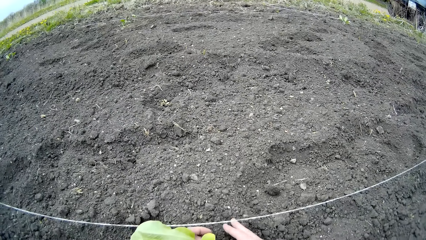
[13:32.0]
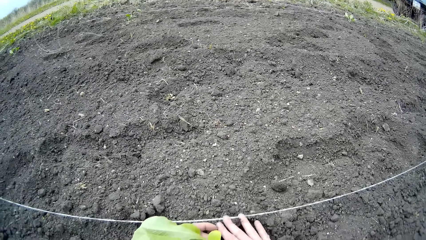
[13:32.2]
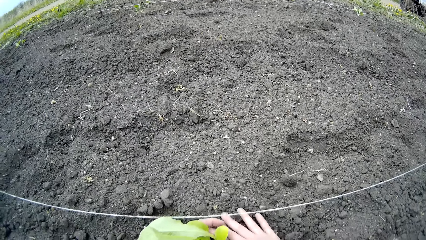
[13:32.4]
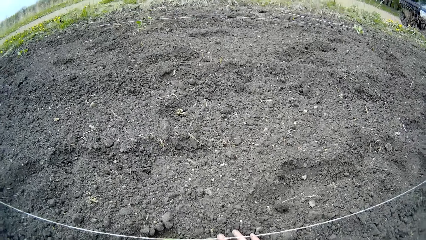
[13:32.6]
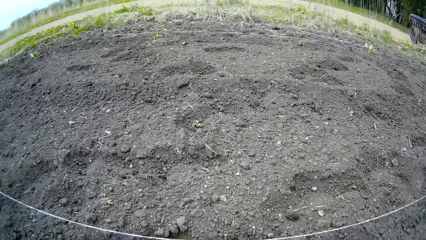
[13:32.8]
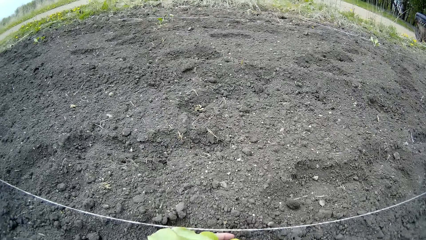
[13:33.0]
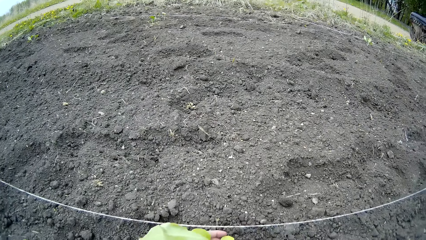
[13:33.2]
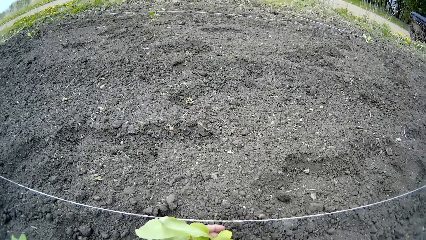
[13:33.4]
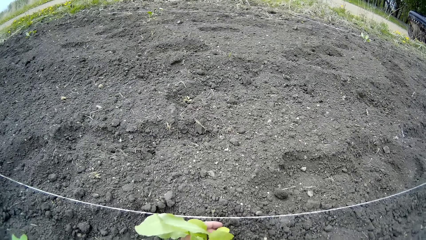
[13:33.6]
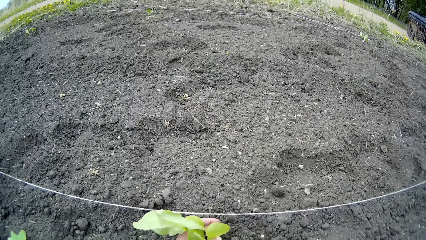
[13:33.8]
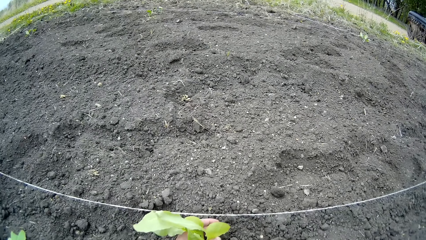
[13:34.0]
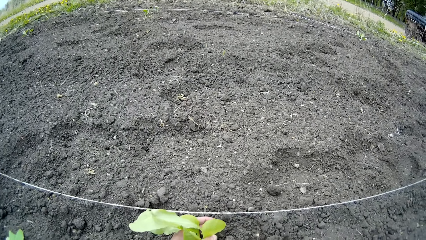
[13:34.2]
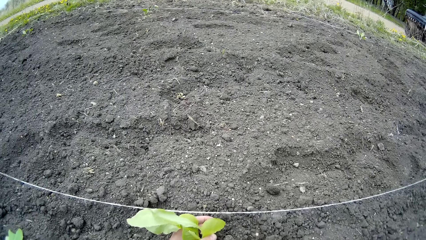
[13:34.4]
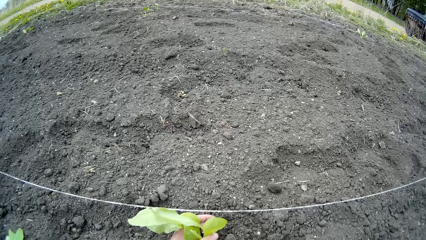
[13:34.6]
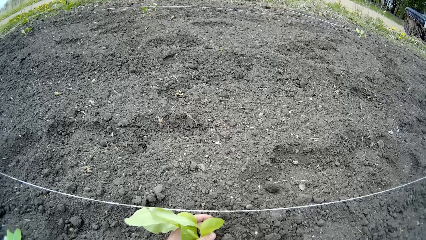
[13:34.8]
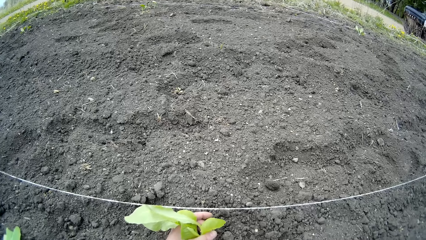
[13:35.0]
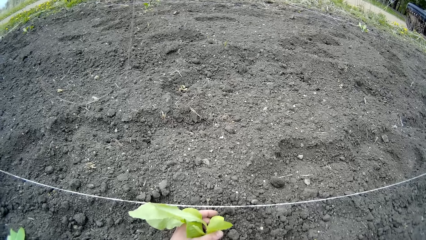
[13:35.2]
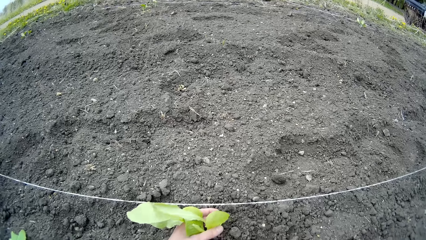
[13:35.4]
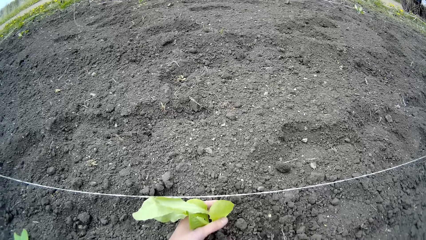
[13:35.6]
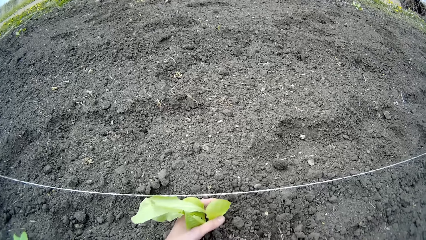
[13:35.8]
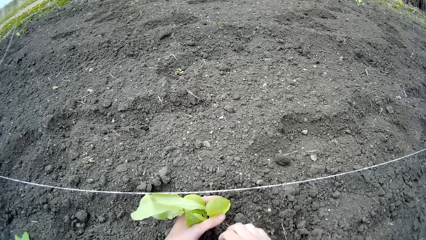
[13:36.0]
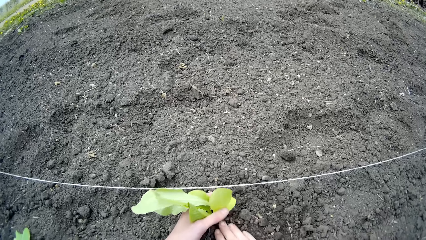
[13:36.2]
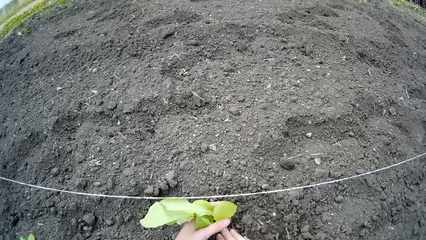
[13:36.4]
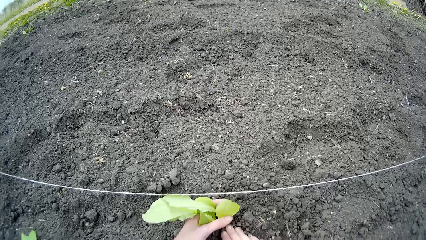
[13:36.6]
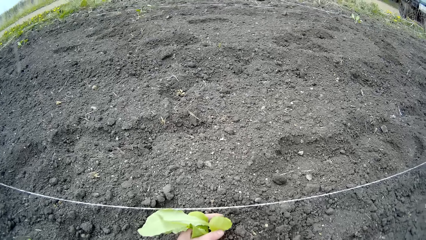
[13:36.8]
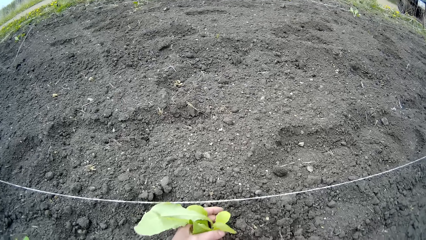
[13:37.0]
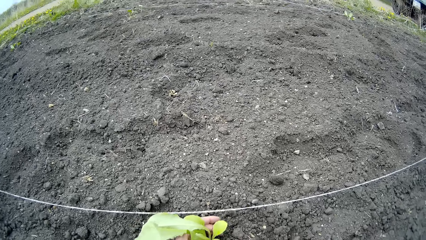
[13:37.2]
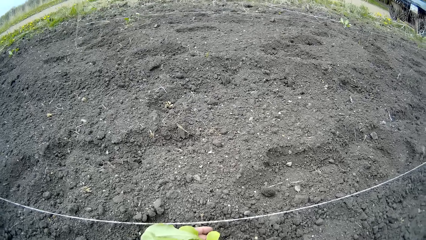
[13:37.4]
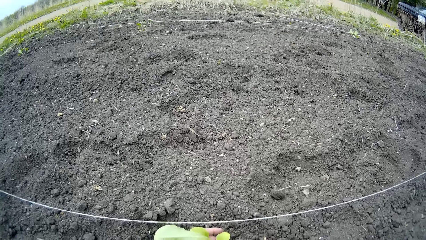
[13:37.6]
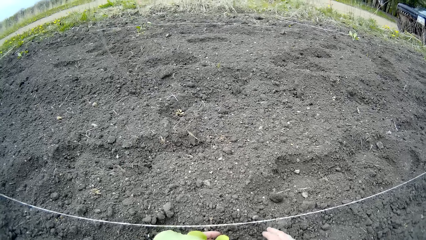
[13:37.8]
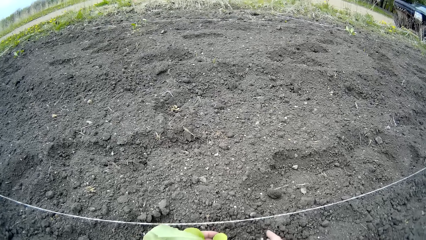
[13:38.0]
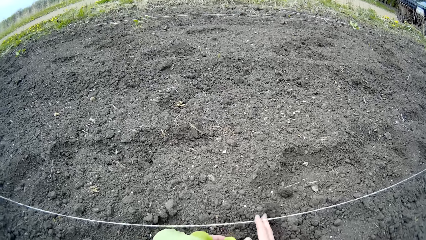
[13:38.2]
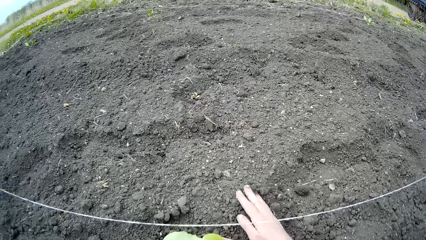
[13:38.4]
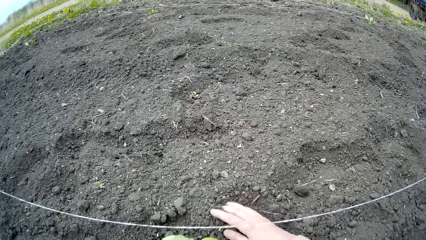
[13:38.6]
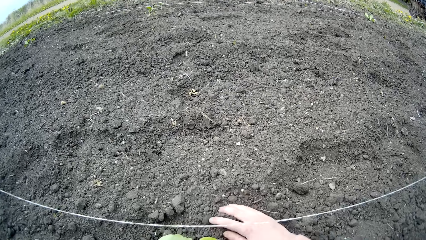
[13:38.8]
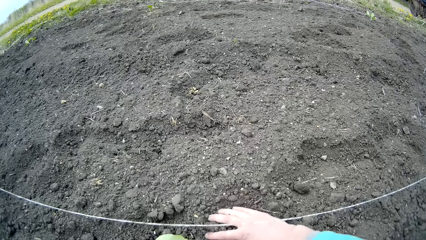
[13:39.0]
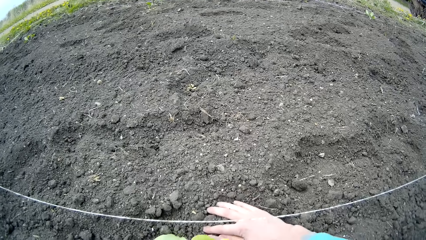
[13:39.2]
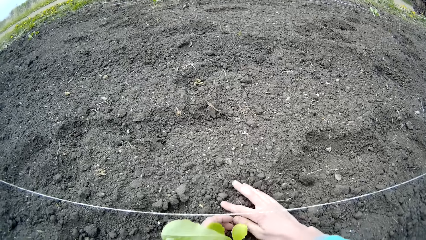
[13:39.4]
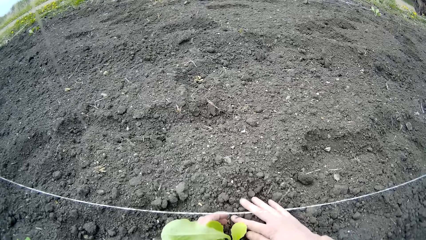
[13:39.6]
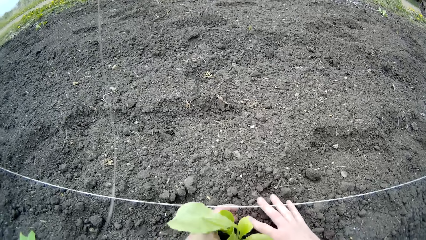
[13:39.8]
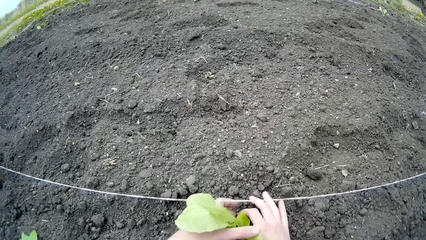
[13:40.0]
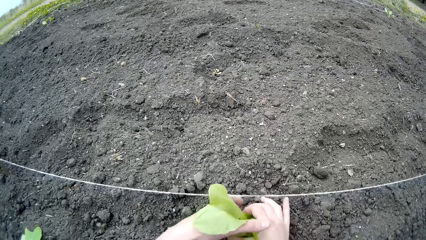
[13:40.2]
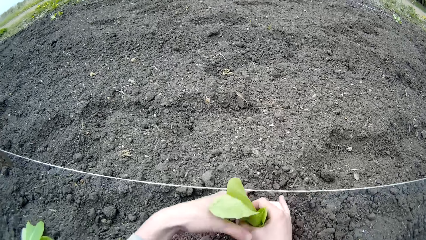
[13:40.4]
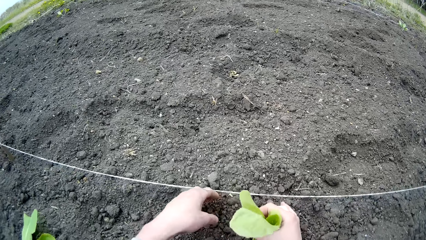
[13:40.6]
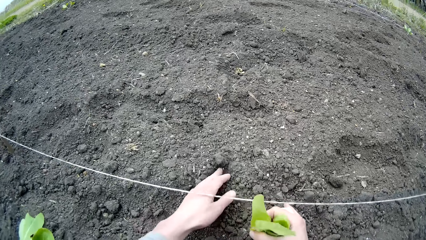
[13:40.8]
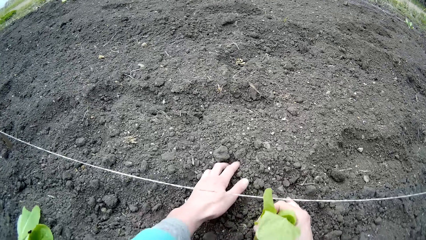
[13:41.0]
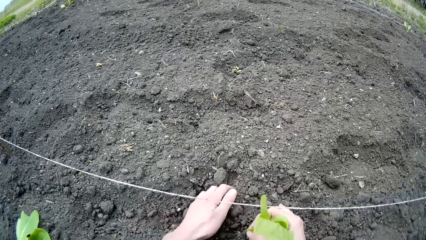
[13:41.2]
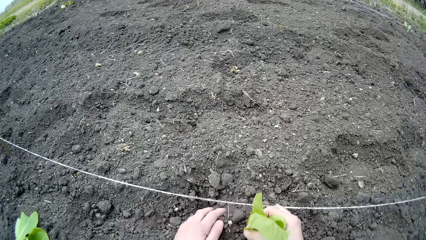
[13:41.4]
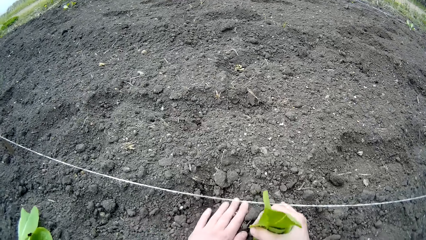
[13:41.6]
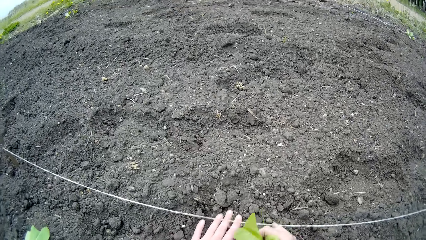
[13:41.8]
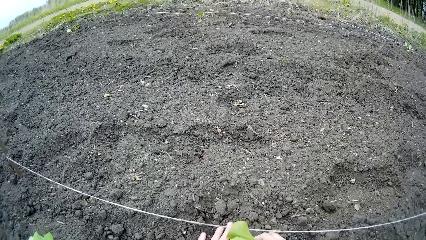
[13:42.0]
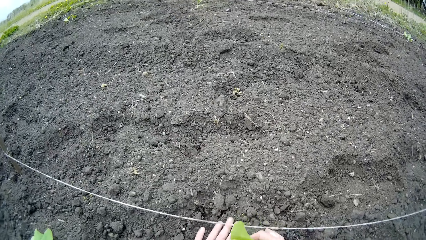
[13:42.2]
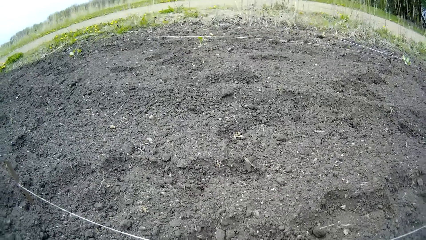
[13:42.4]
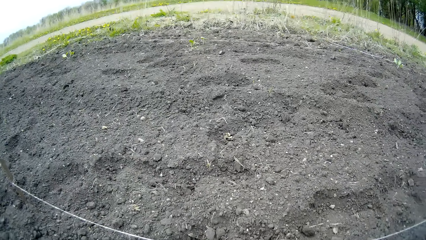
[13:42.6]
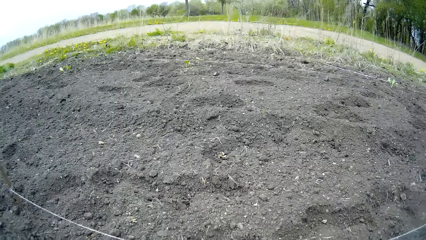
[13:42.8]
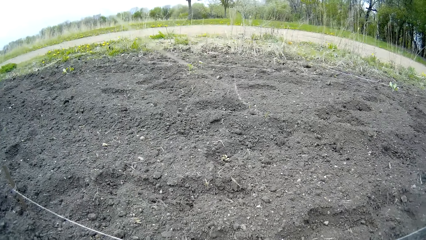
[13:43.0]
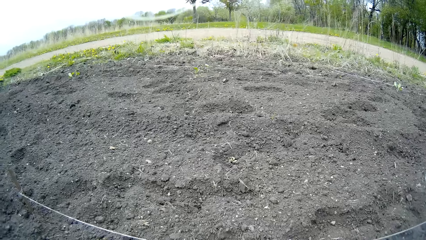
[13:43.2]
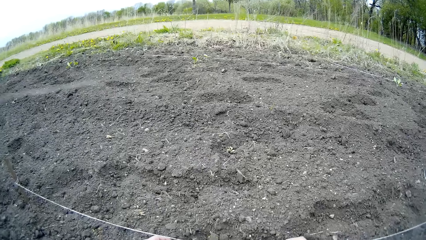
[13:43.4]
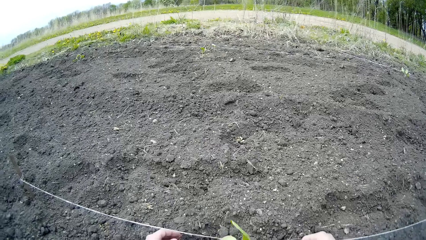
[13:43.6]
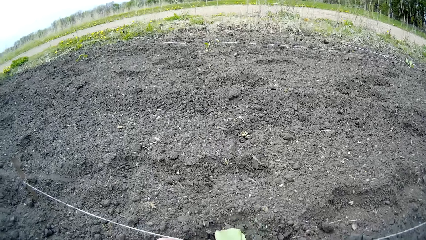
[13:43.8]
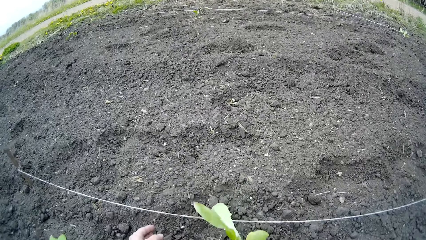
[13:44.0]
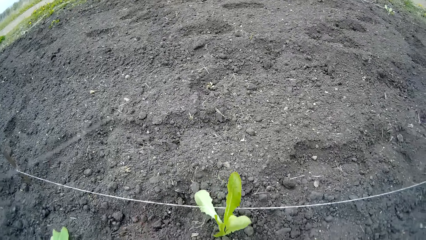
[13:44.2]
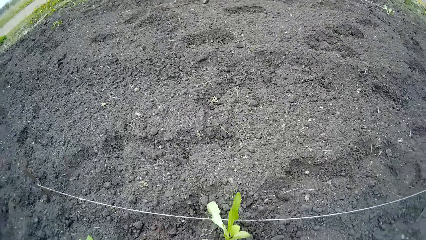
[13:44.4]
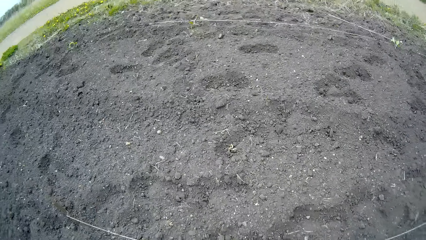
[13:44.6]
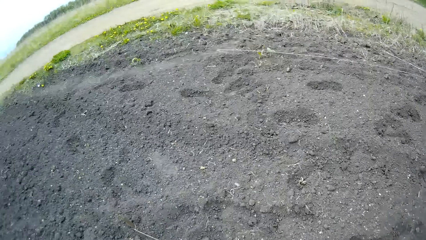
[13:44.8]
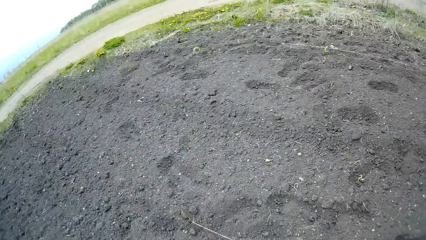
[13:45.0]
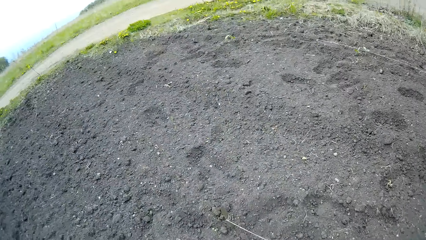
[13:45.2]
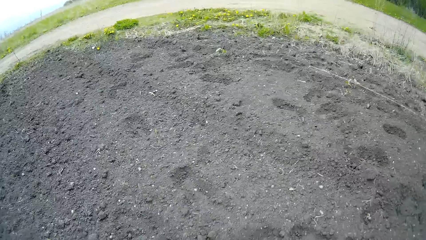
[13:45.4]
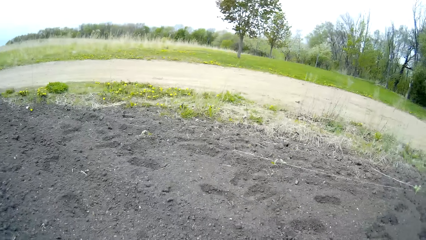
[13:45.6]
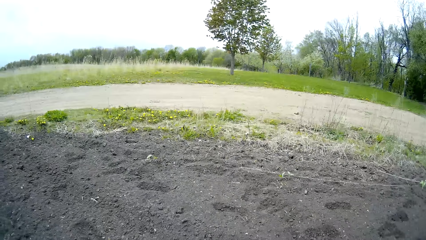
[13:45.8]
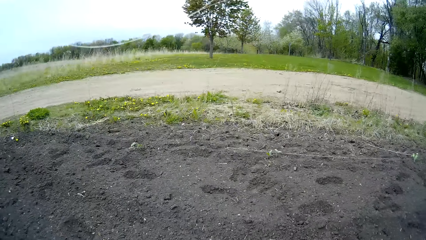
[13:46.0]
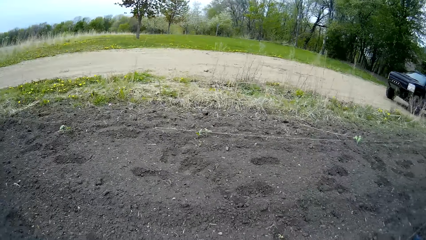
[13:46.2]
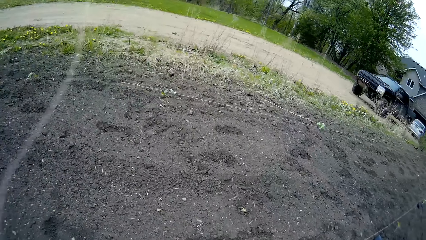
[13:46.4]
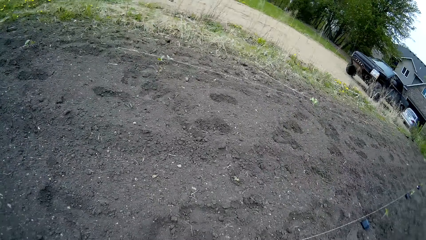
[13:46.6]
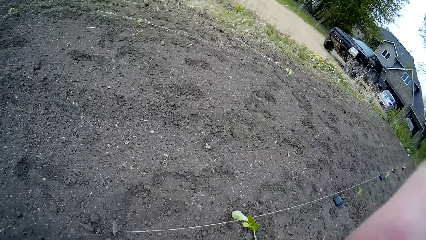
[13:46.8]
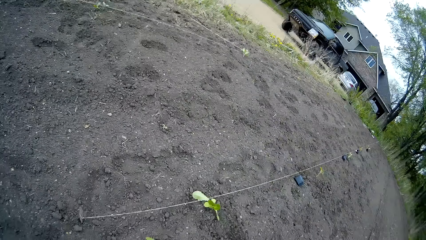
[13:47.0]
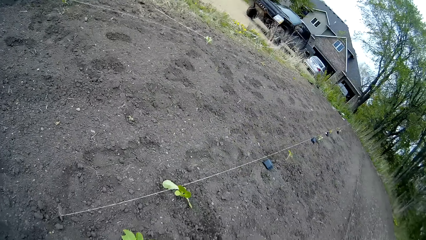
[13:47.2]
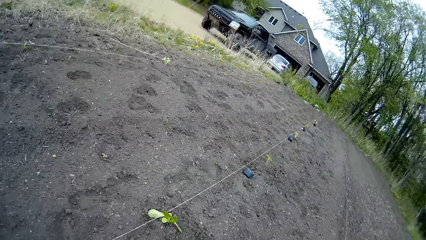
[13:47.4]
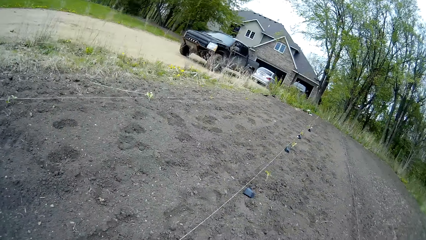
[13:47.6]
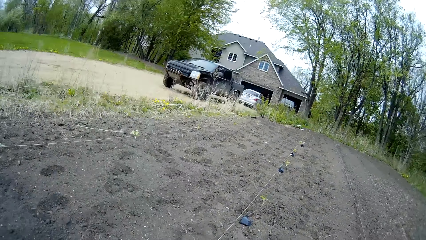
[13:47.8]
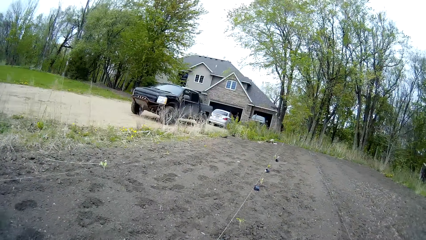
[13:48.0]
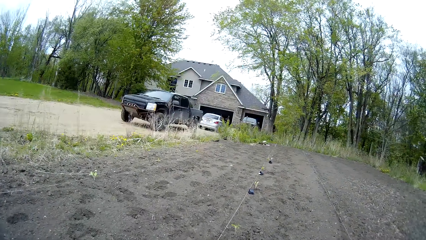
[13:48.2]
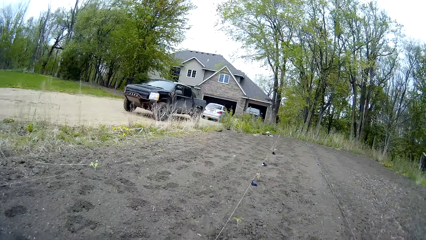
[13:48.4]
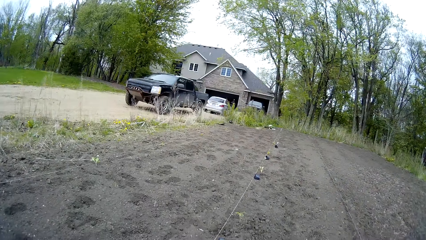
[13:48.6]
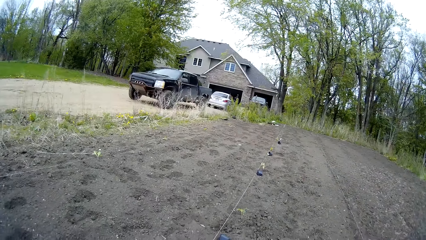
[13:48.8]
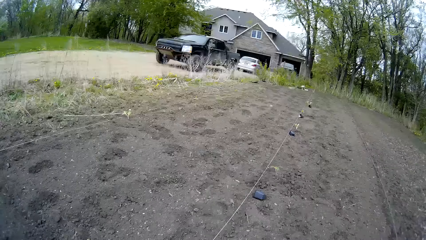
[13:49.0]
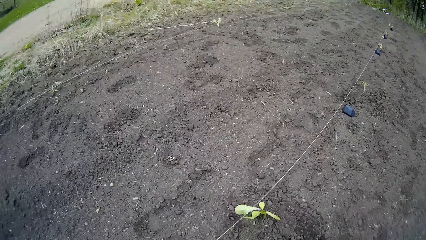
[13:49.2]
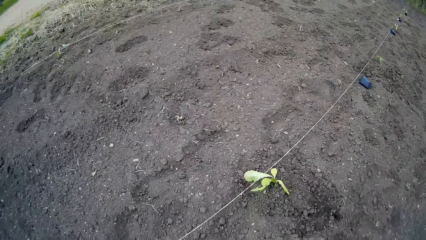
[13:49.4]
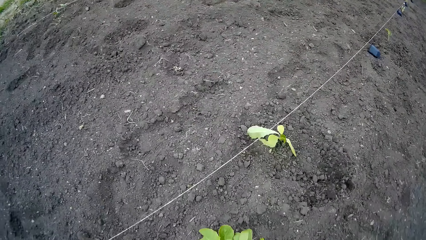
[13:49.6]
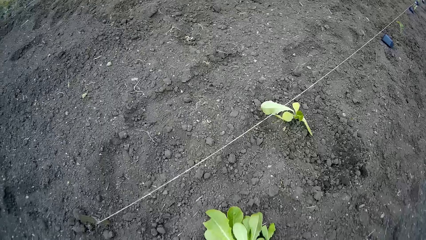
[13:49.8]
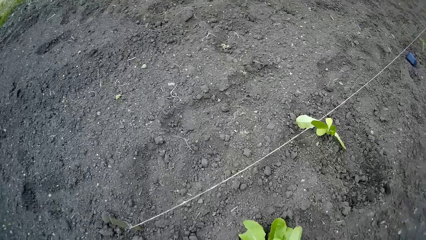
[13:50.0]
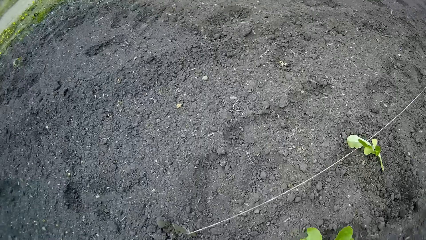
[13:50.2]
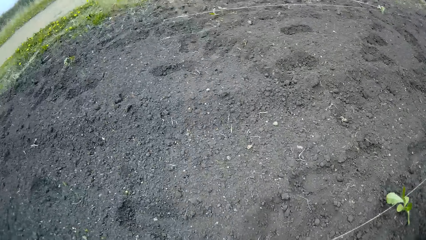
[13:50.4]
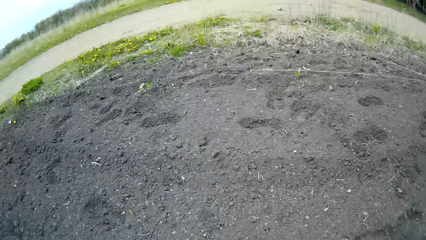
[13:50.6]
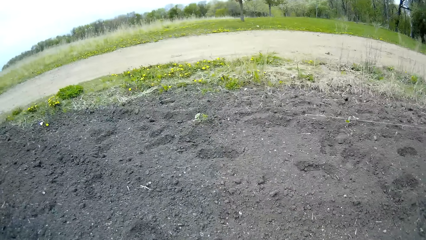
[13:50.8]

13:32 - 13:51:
The camera wearer stands up. He raises his right hand to his face. He looks around.
